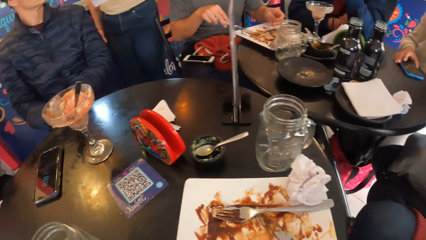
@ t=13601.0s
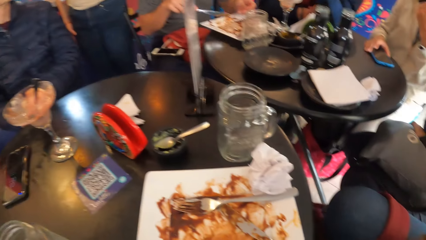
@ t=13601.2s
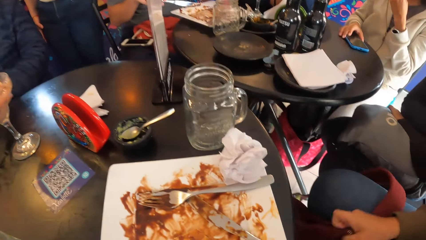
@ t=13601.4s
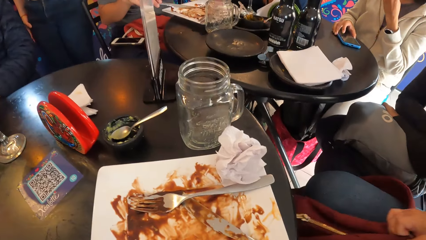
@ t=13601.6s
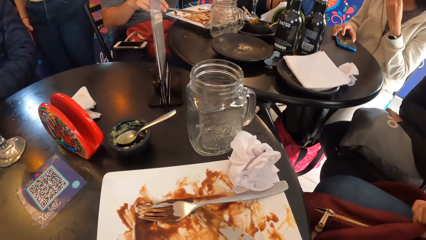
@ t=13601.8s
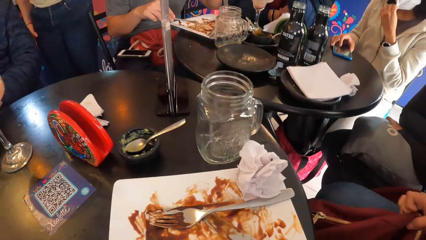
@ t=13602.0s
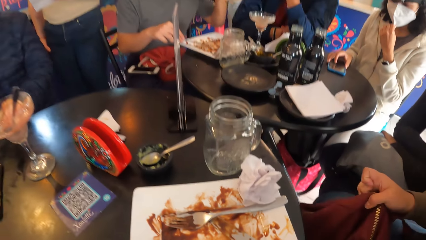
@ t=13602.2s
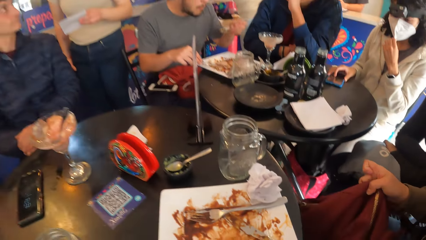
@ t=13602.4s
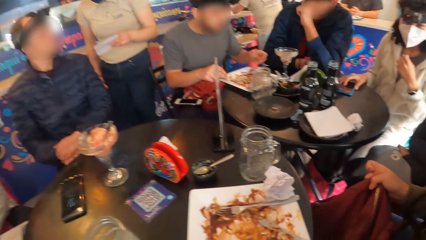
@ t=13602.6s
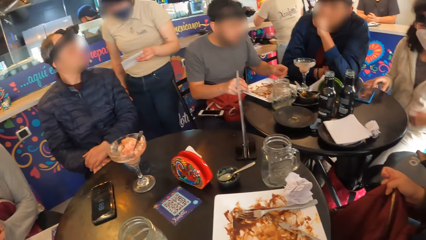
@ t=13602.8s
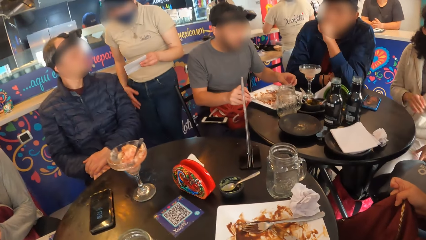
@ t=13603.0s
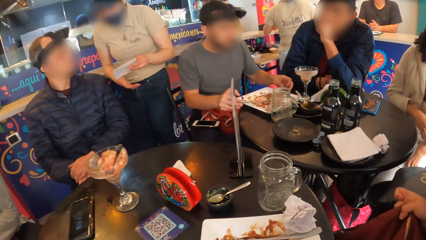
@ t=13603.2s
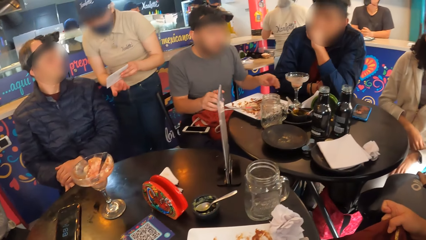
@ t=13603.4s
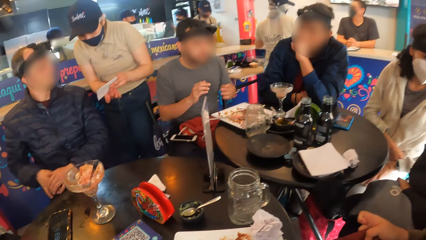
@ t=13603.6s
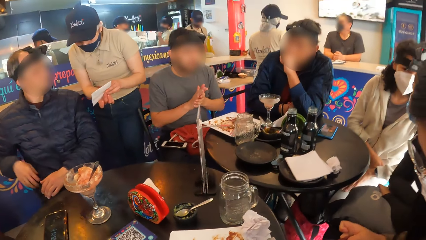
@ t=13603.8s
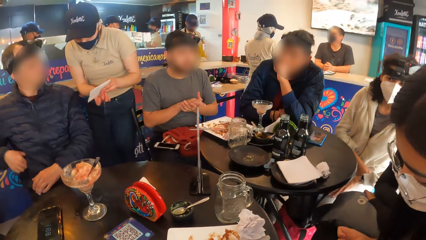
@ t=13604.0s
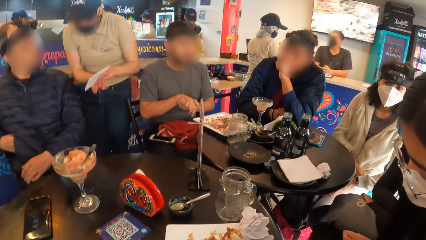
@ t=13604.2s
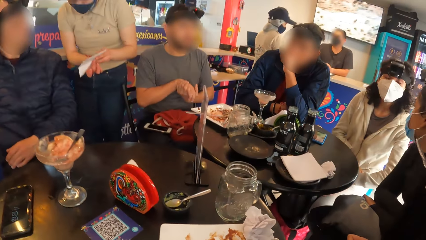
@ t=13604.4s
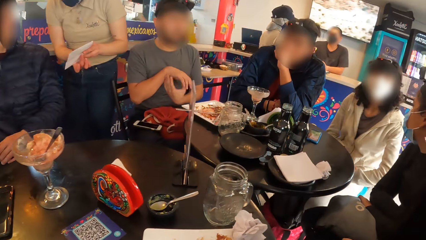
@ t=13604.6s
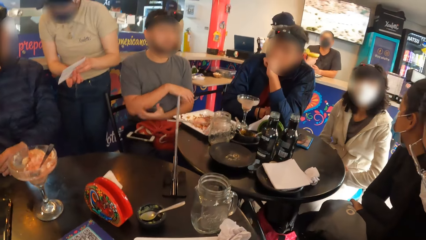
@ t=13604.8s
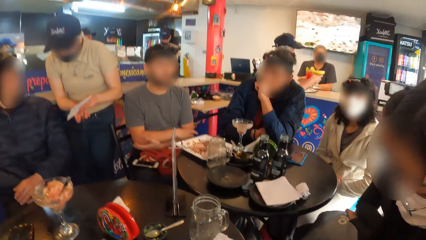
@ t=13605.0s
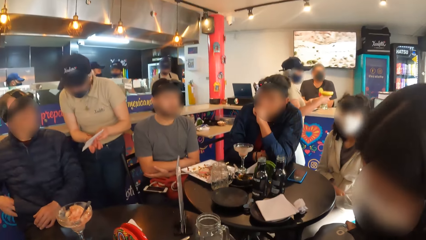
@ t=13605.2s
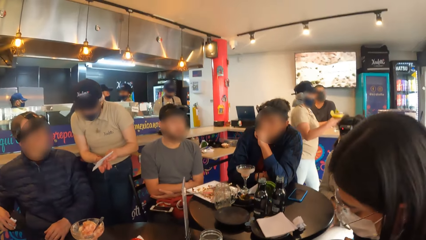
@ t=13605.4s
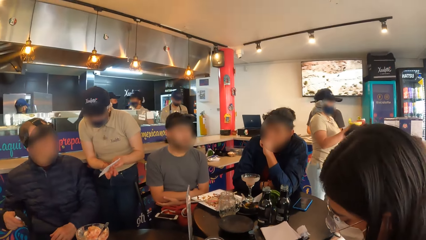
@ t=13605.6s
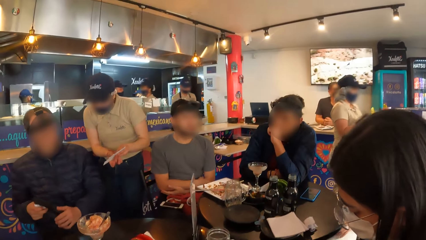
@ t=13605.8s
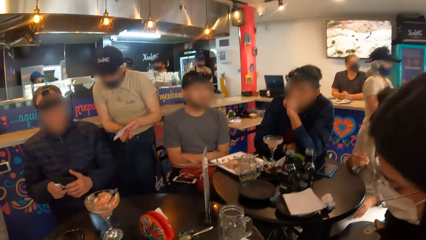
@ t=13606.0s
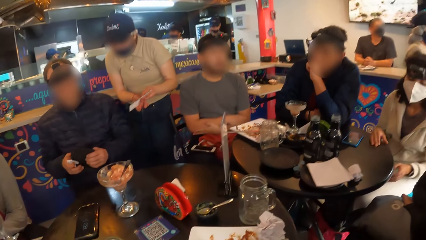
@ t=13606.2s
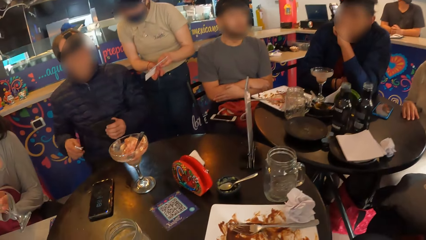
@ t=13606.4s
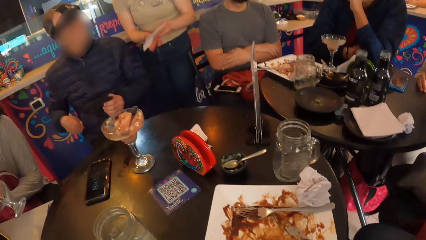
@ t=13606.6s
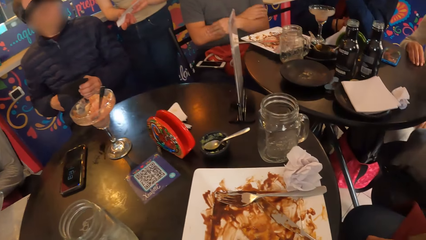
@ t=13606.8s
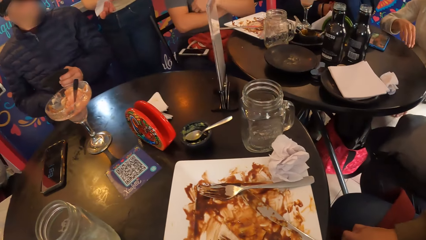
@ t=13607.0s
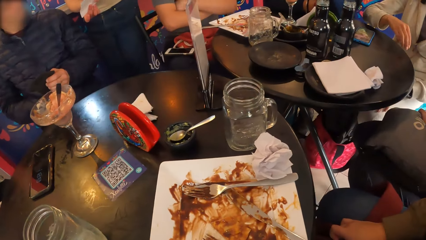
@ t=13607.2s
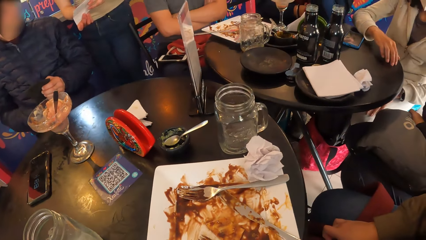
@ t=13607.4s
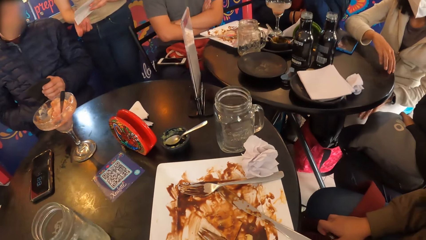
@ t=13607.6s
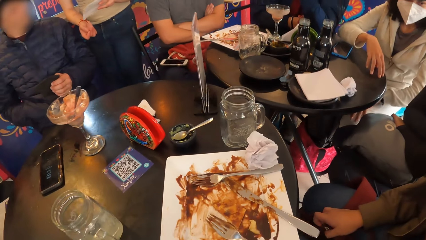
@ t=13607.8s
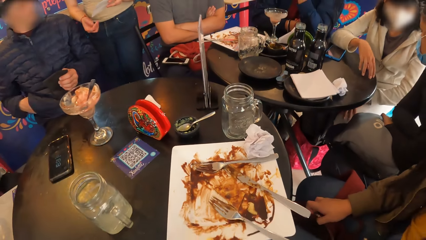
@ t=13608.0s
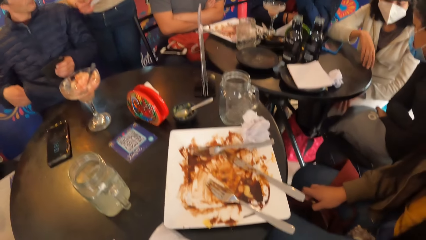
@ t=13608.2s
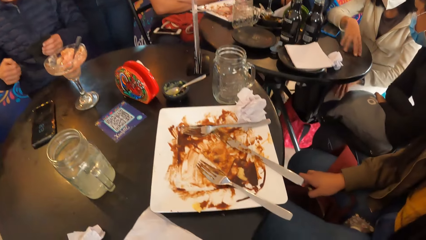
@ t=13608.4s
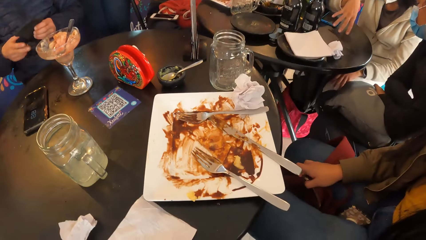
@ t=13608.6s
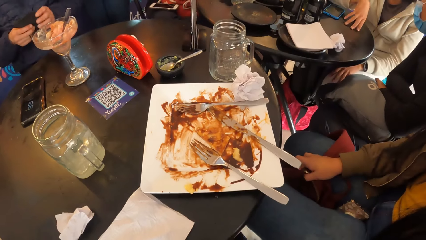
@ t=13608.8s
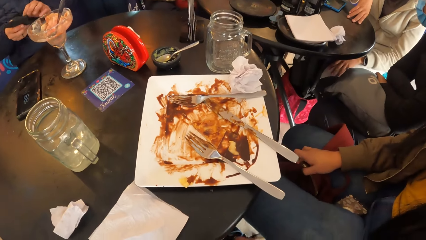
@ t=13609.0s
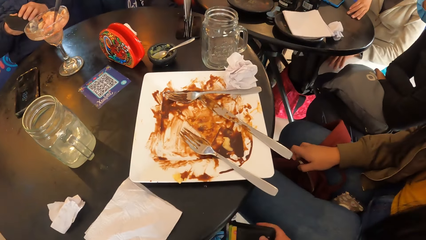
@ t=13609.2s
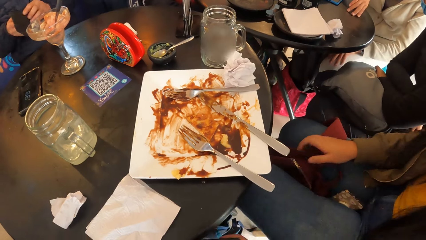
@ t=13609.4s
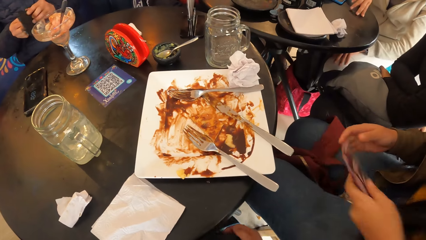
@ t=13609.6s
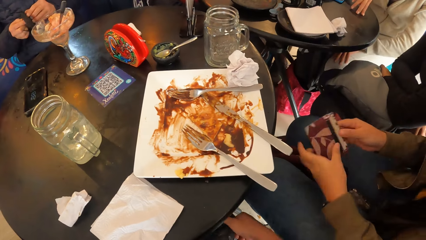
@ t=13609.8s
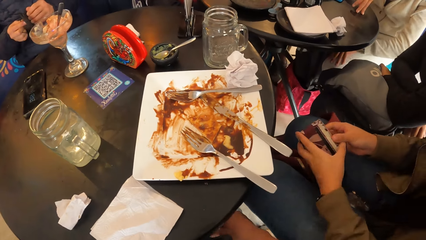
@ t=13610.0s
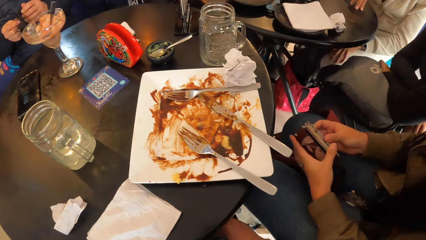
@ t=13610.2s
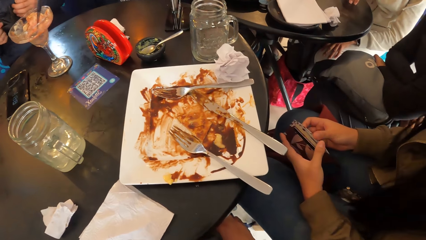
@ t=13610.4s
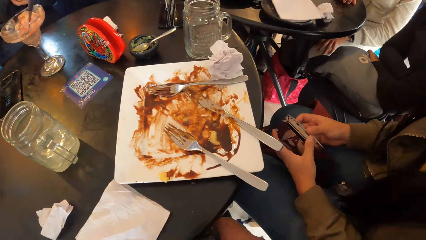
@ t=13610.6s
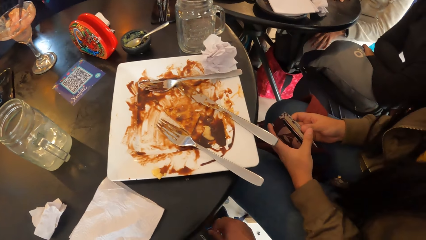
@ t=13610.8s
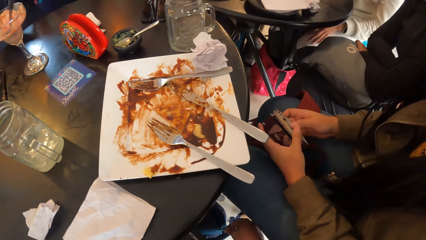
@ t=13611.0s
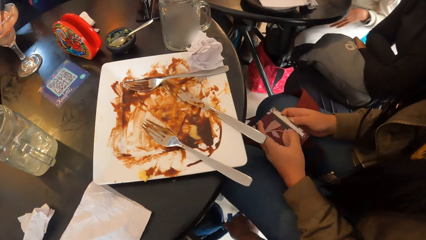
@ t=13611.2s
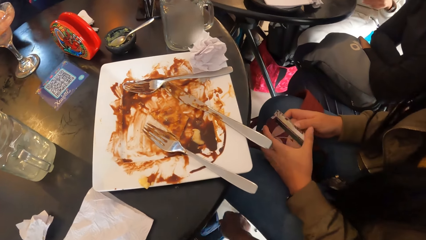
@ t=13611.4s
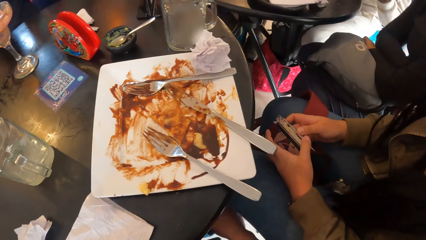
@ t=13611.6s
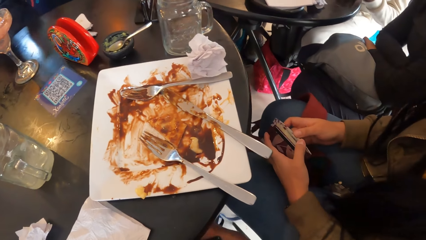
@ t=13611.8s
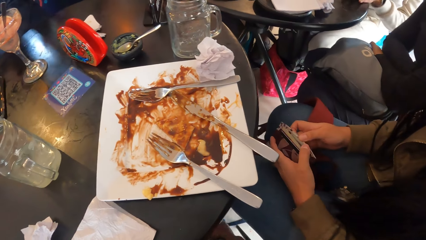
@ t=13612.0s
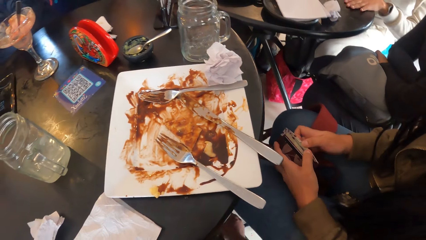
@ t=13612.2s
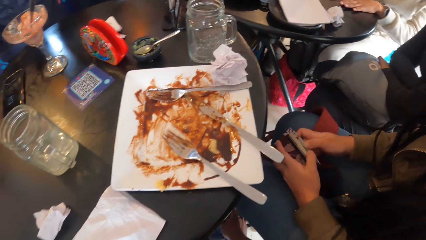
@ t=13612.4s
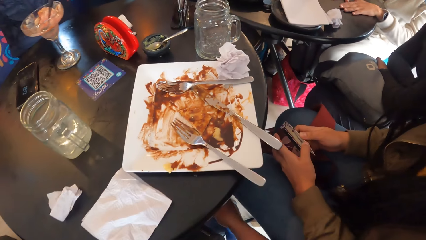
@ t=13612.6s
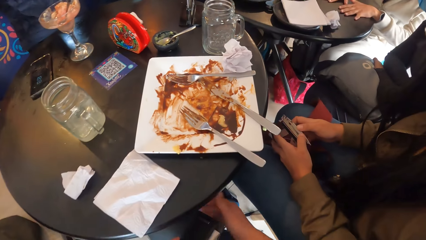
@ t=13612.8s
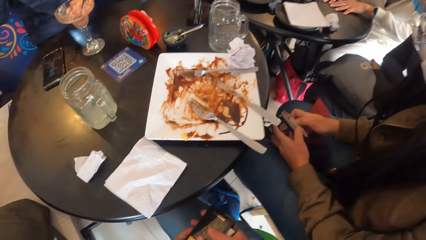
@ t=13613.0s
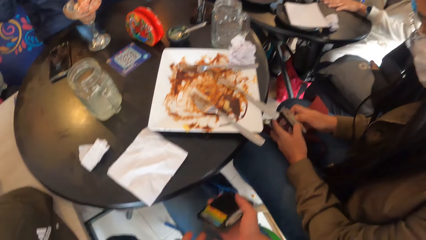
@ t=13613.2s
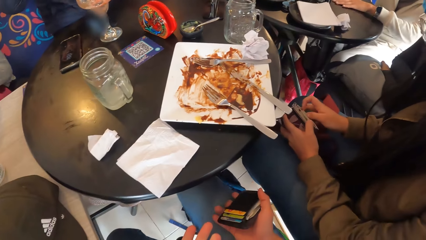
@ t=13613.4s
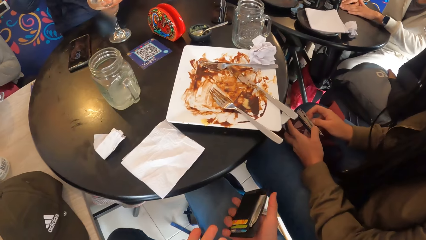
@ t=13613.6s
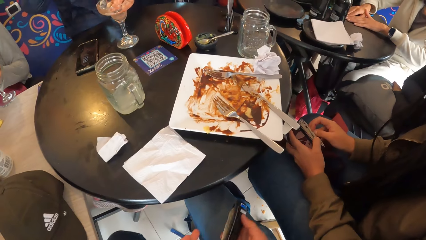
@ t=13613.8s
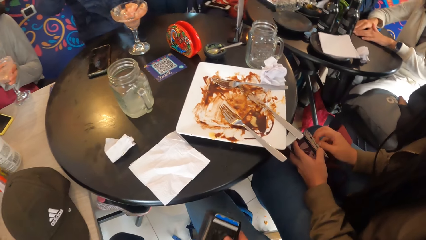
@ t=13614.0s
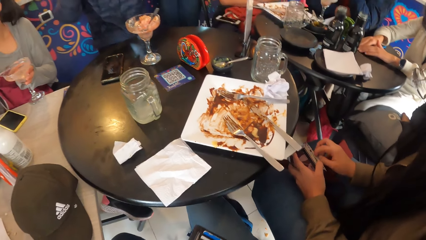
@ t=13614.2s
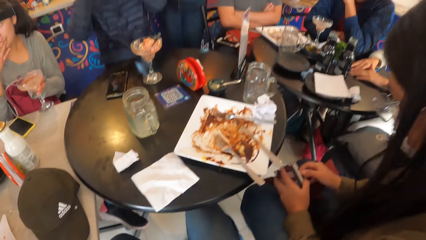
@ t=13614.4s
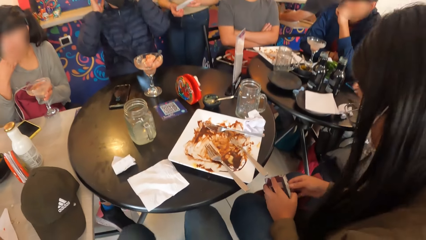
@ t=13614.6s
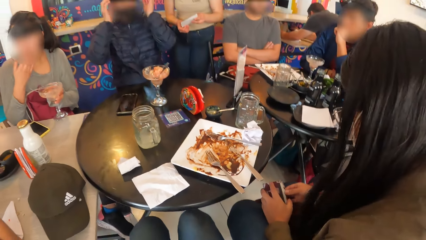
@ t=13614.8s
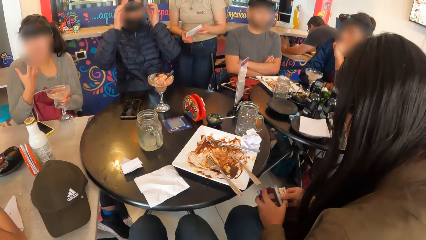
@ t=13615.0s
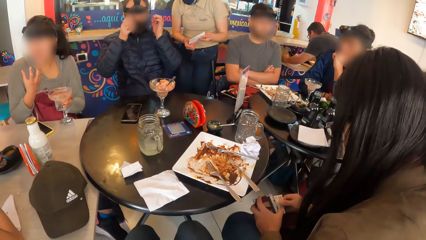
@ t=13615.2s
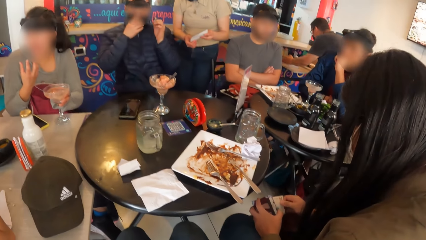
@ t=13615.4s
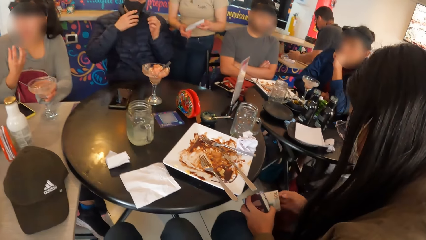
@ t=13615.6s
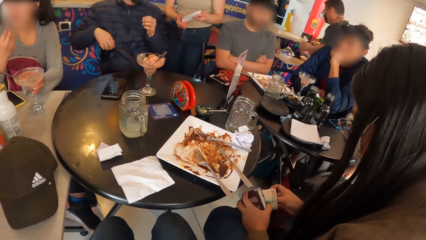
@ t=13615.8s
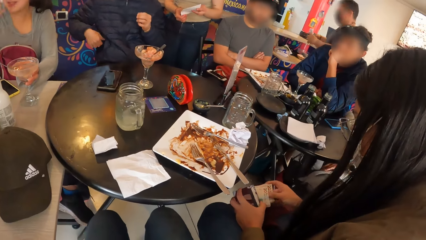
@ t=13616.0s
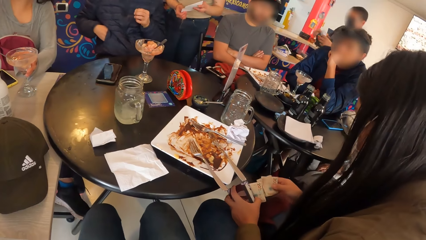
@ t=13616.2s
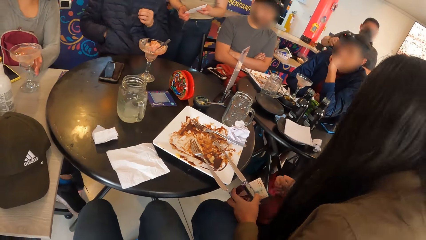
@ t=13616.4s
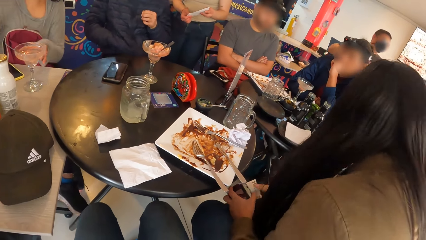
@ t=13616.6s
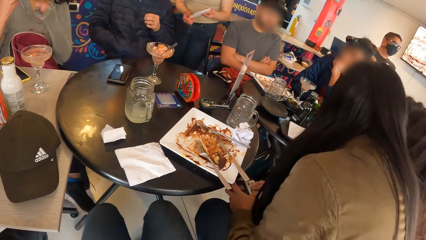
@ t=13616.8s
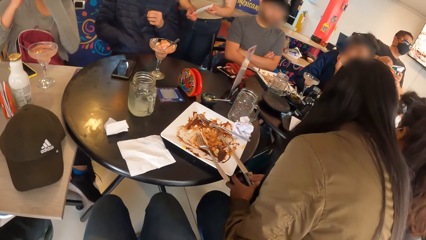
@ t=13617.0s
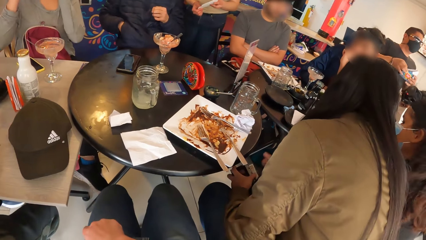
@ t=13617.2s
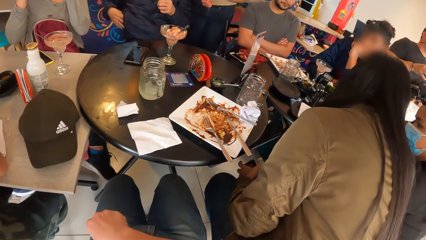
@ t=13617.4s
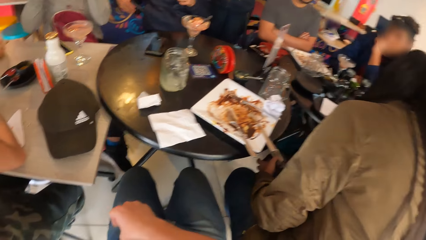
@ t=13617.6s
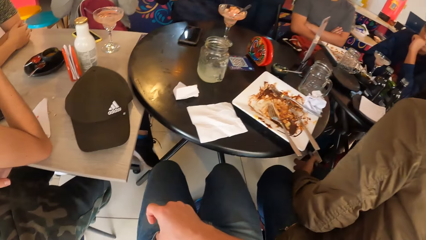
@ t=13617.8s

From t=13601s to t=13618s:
A woman adjusts the phone on the table with her right hand. A man puts the chicken in the spoon in his left hand in his mouth. Another woman adjusts a bag between her legs with her right hand. The first woman adjusts the facemask on her face with her left hand. The second woman picks up the bag with the right hand. The man lowers the spoon in his left hand and the knife in his right hand on the plate on the table. A waitress holds the paper in her left hand with both hands. Another man dips his right hand into the pocket of his jacket. The second man removes a paper and a facemask from the pocket of his jacket with his right hand. The first woman gesticulates with her hands. The second man passes the facemask in his right hand to his left hand, and puts the paper in his right hand in the pocket of his jacket. The camera wearer does something. The second man wears the facemask in his hands on his face. The camera wearer dips his right hand into a bag on the ground. The second woman holds a purse in her left hand. She holds the purse in her left hand with both hands. She checks money in a pouch. The camera wearer does something. He picks a purse from the bag on the ground with his right hand. A third woman holds the cup of parfait in her left hand, and gesticulates with her right hand. The second woman removes money from the purse with her right hand. The camera wearer holds the wallet. The third woman adjusts the cup of parfait on the table with her left hand. The second man dips his right hand in the pocket of his jacket. The third woman gesticulates with both hands. The second woman interacts with another woman and the first woman. The second man brings out a purse from the pocket of his jacket with his right hand.
